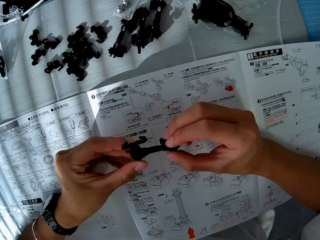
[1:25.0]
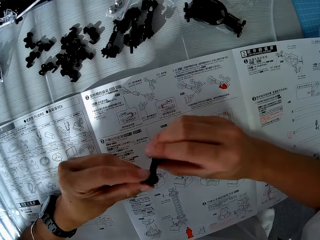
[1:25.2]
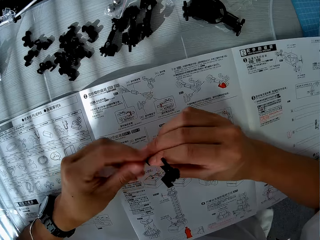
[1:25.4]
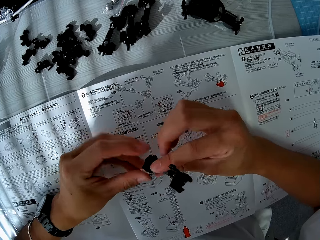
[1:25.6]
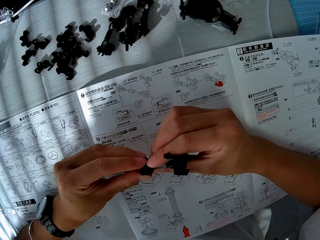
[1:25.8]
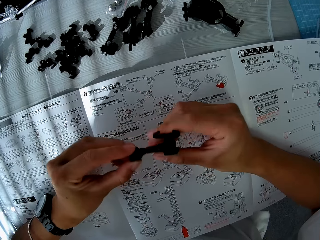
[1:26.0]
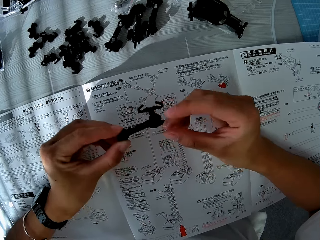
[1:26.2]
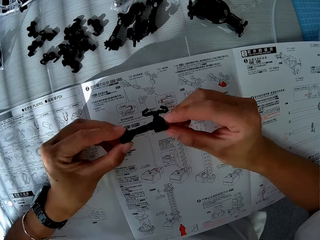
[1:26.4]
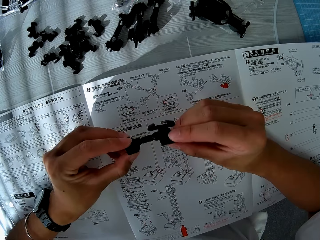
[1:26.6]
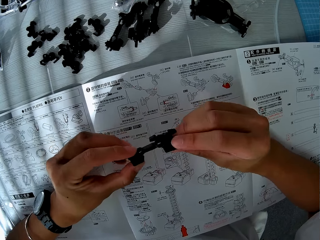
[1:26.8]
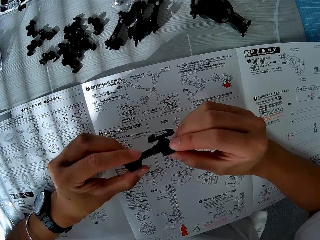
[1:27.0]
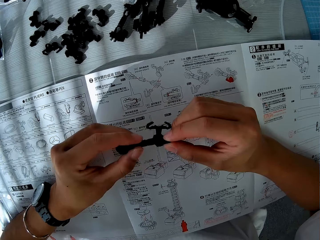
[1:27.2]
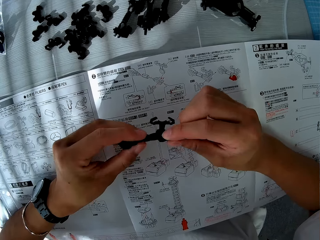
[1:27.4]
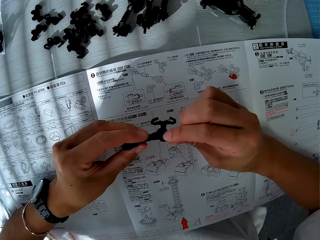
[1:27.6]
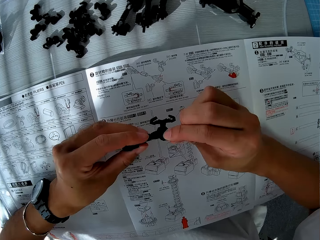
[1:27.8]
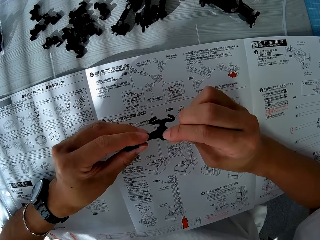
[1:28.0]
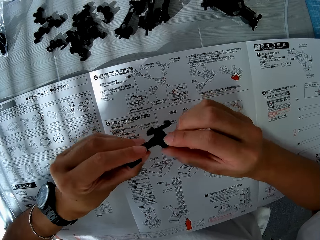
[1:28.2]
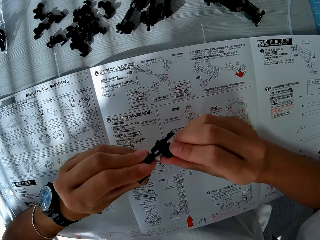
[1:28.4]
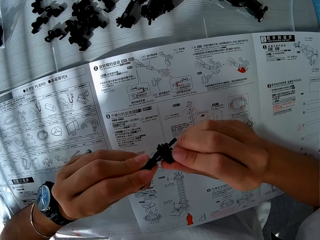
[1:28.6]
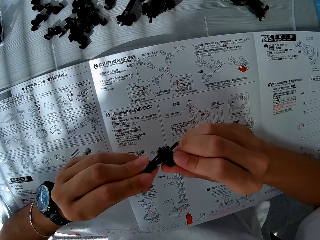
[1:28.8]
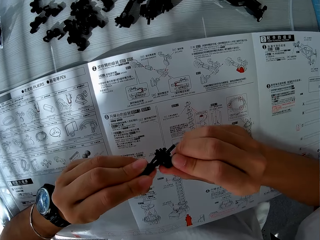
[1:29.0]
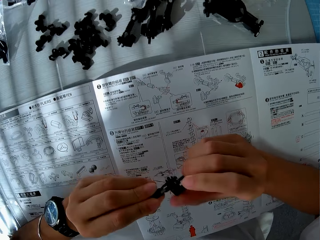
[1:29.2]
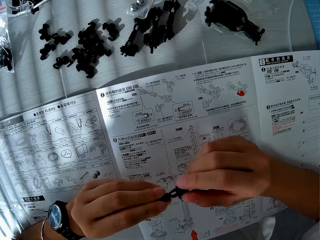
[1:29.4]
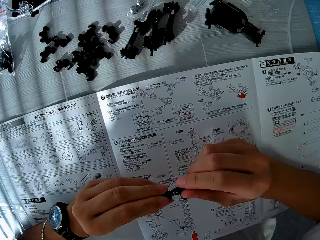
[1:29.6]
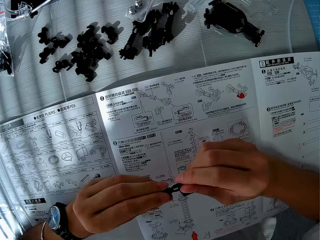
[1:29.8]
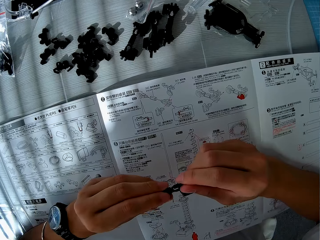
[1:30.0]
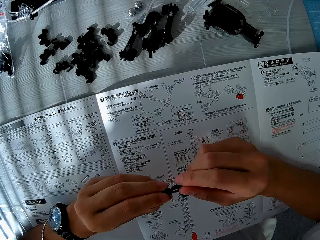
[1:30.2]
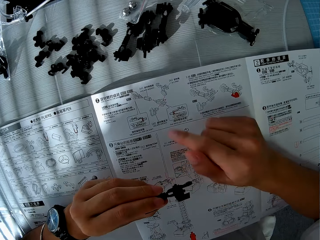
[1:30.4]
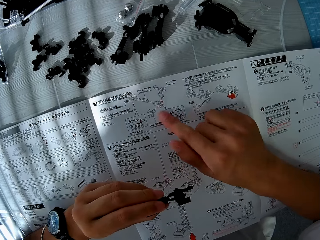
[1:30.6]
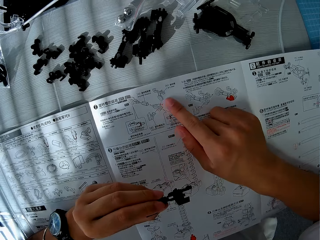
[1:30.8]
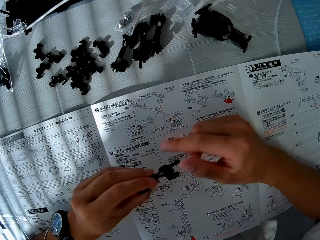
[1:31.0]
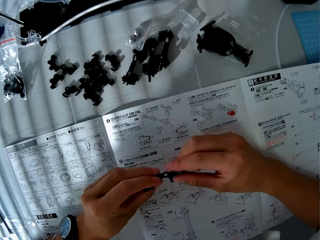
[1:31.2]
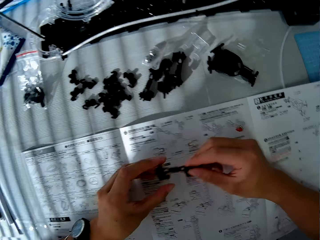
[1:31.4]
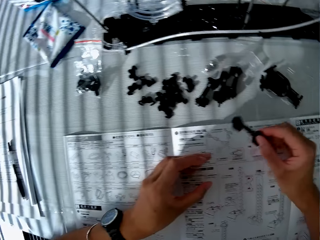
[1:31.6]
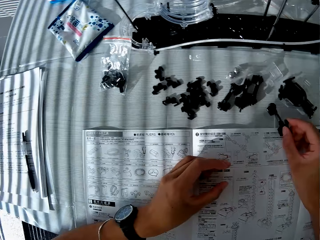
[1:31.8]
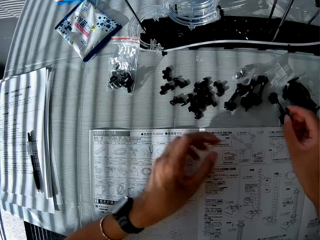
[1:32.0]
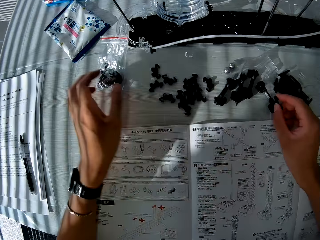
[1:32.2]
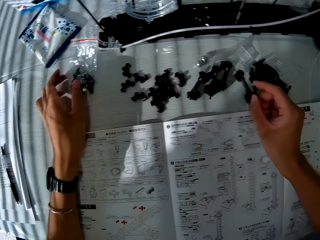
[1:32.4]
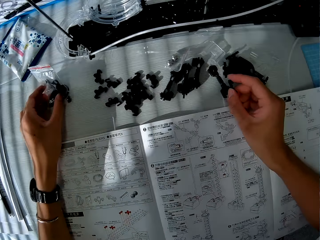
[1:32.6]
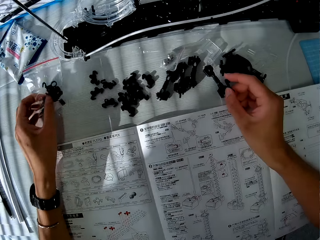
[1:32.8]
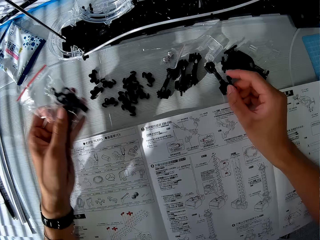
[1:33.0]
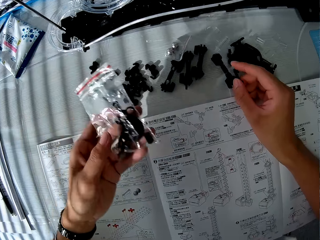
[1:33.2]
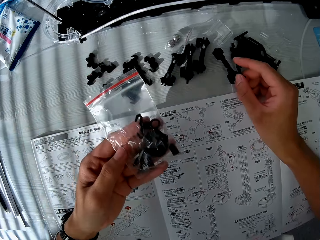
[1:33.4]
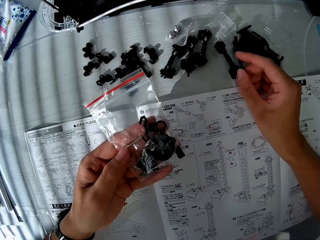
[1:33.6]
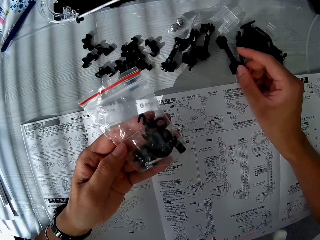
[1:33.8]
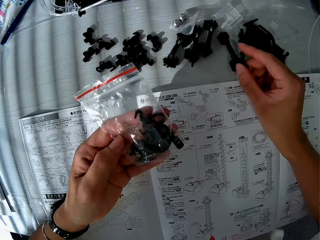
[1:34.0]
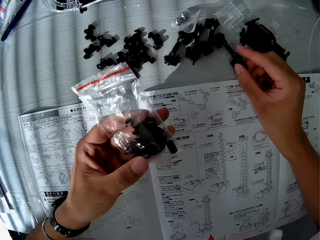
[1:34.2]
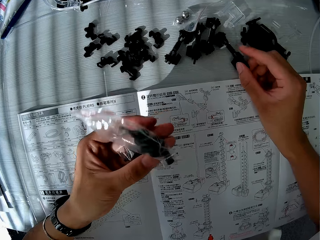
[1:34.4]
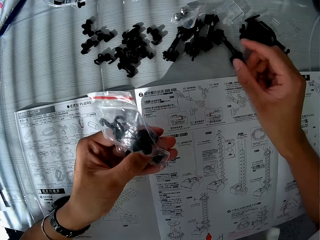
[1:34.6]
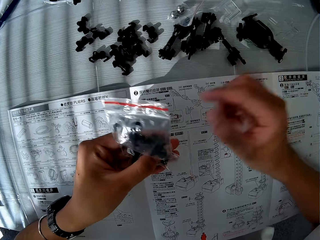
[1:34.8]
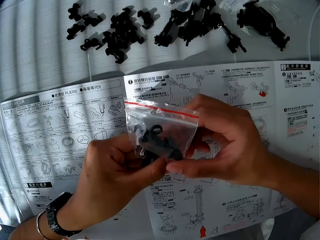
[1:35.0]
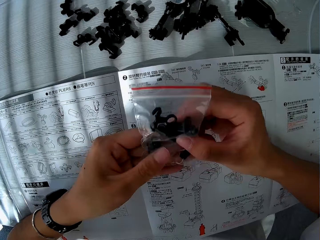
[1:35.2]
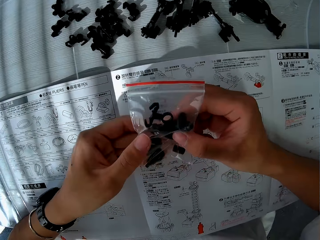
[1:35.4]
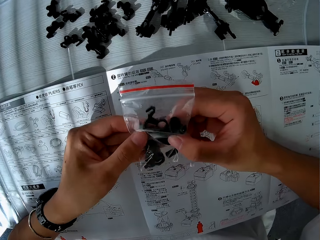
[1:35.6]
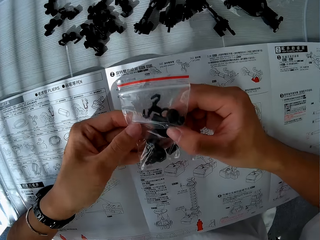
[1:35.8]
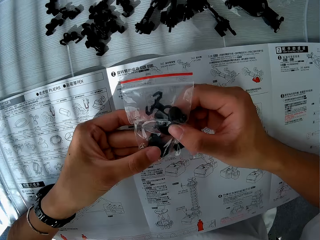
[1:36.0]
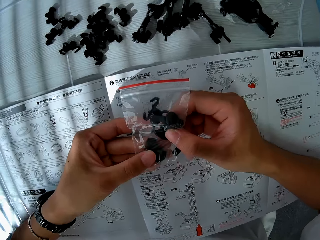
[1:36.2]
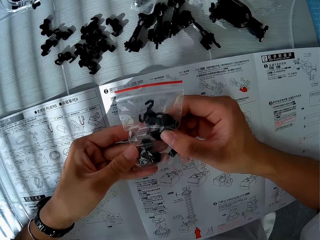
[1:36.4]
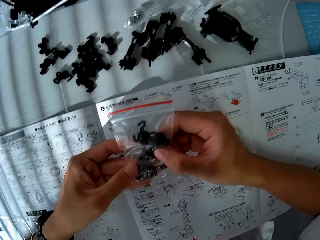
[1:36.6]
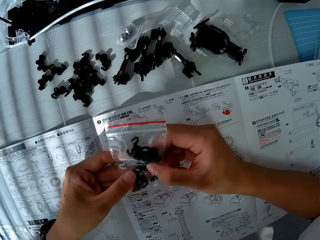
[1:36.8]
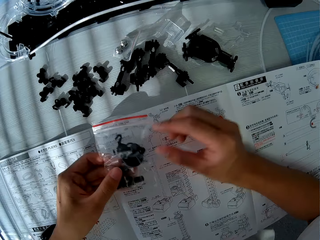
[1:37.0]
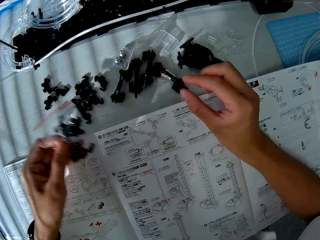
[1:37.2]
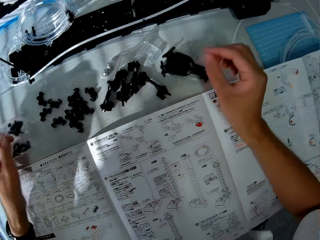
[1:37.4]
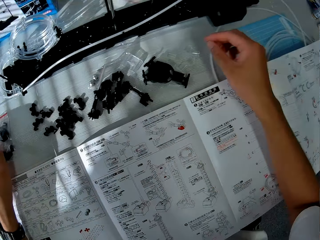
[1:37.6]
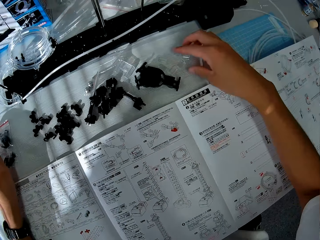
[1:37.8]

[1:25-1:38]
The camera wearer looks at the piece. They point at the booklet with a finger. They pick up a nylon from the table. They drop the piece on the table. They hold the nylon with both hands. They look at the nylon.

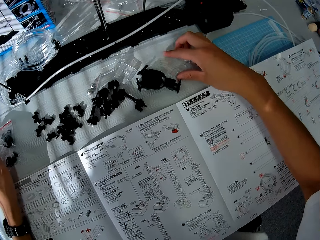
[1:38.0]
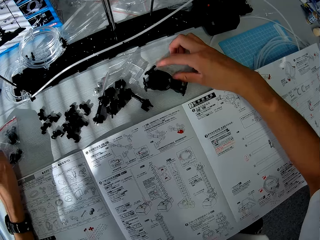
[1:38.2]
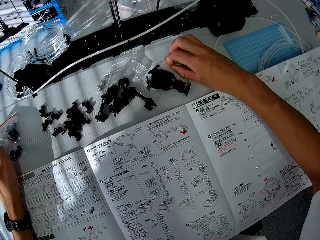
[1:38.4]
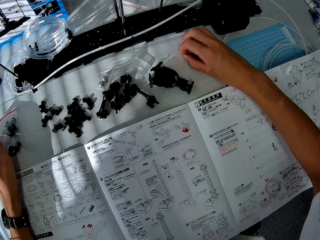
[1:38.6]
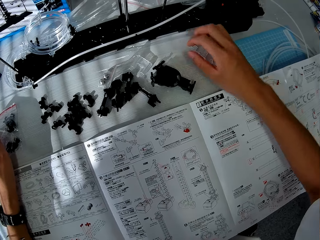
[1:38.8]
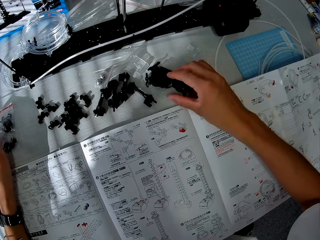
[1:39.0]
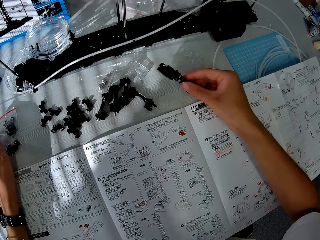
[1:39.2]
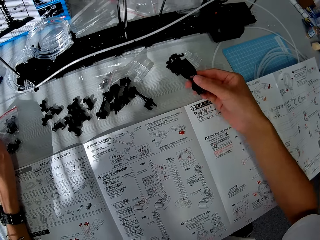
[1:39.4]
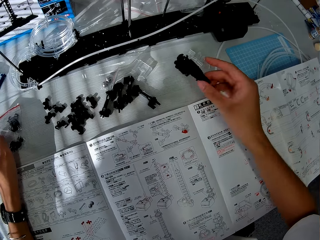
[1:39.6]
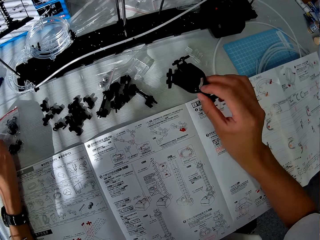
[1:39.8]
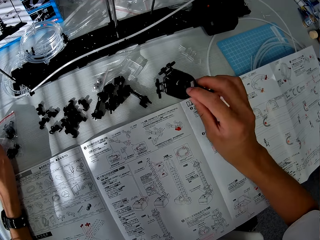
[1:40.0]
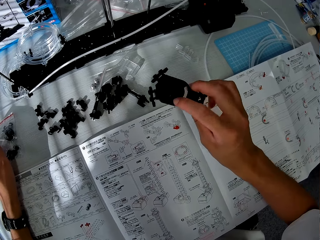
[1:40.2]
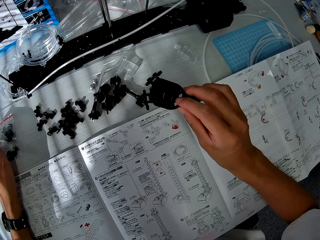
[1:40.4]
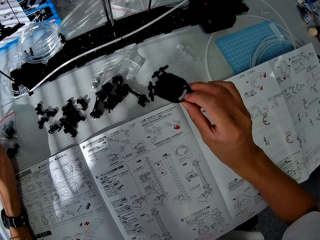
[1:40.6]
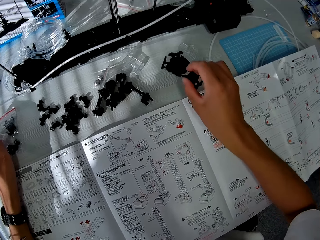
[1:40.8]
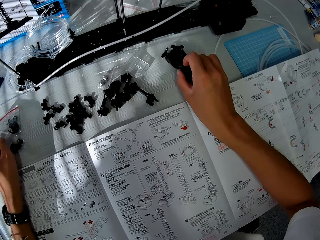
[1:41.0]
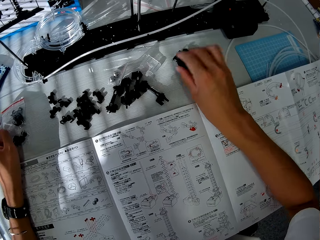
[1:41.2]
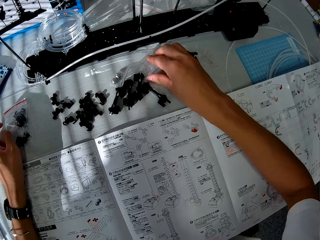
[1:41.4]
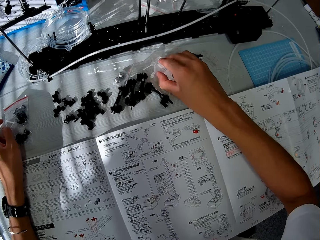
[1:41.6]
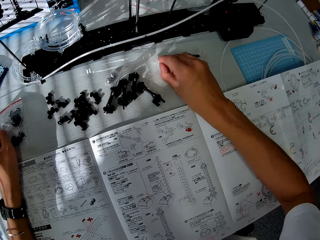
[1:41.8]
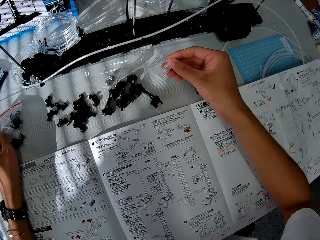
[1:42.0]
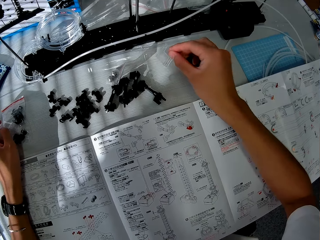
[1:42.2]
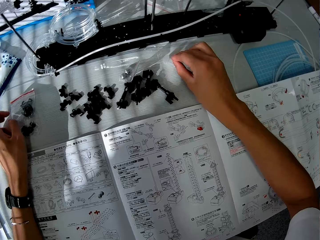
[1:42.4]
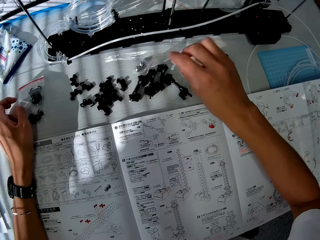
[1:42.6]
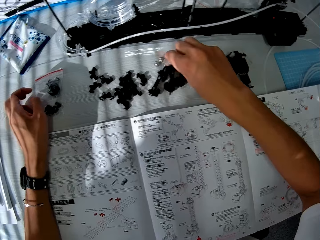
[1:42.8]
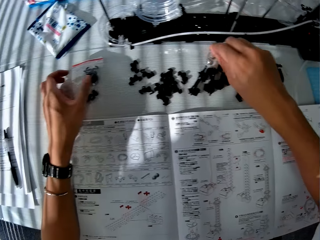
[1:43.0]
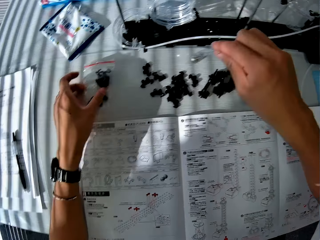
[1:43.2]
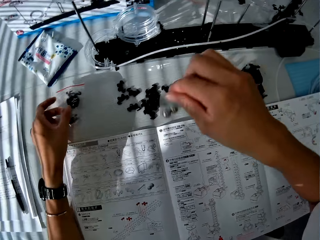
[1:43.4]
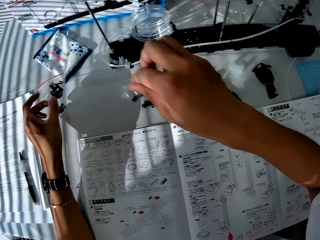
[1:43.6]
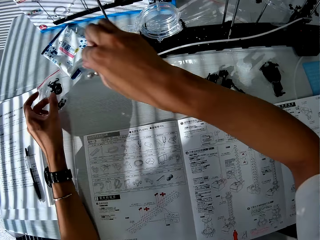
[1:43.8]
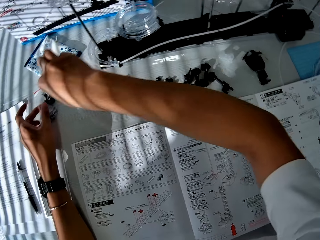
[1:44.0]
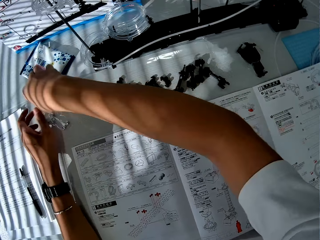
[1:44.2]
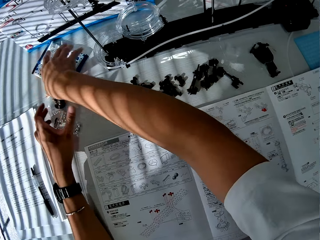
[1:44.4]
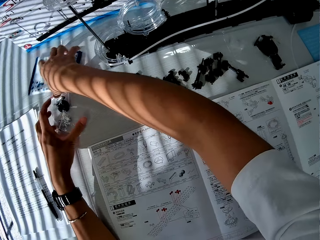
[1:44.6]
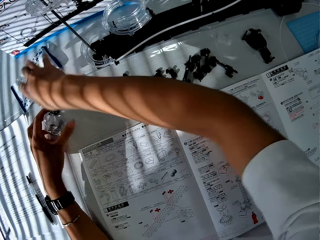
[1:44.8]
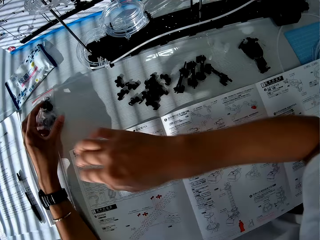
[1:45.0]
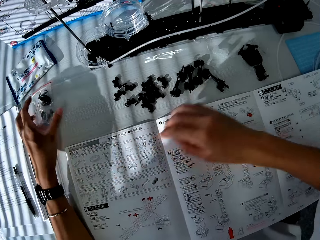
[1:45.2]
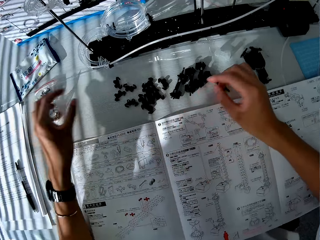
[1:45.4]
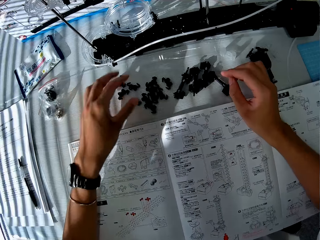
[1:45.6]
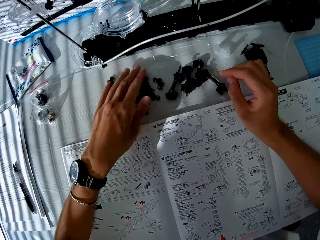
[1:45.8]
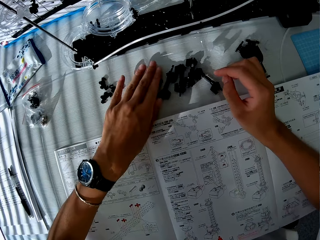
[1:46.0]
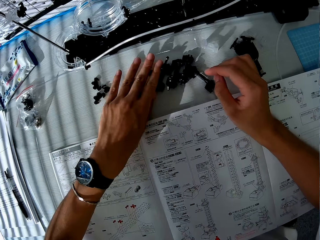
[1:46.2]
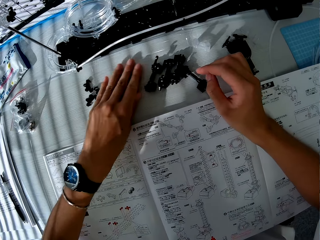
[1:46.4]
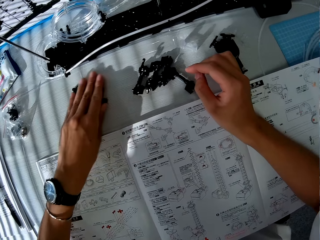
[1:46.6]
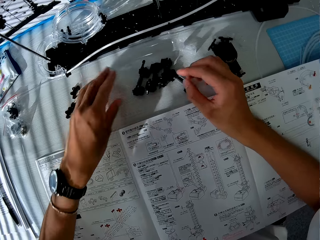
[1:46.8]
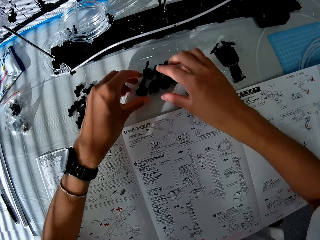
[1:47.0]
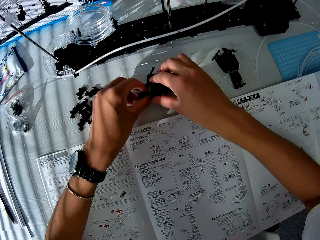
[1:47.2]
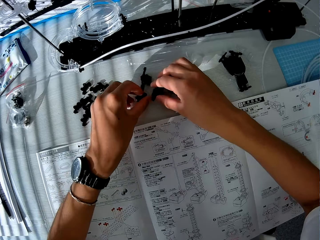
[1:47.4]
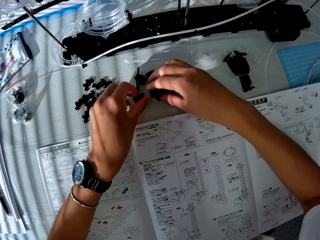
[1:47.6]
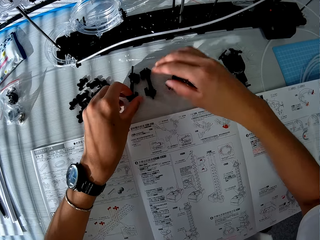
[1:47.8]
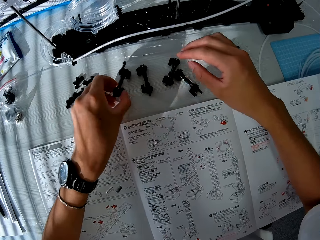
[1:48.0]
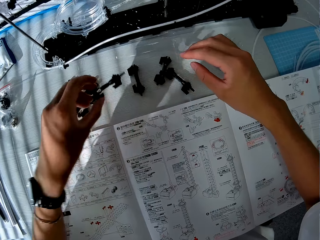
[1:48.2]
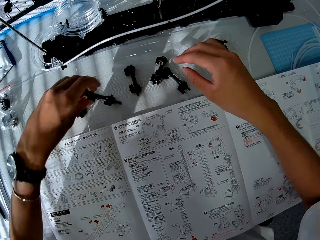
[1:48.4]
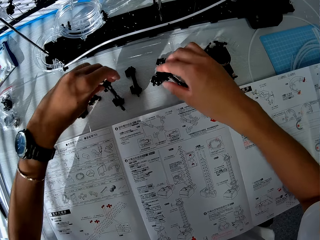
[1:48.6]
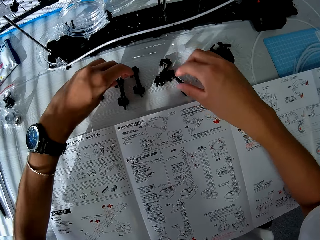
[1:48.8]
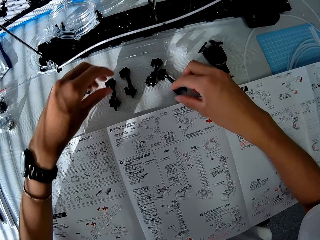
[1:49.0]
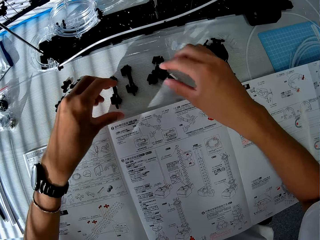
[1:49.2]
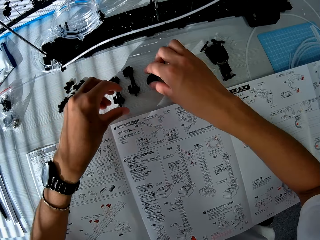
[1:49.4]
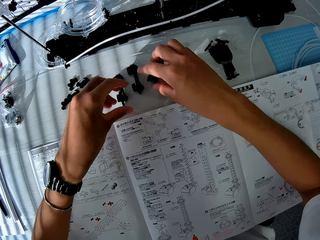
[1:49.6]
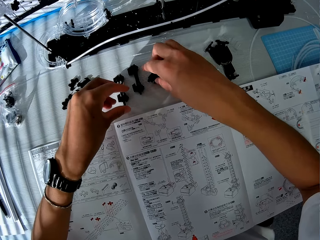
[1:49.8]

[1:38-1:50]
The camera wearer drops the nylon on the table. They move a piece on the table. They pick up a piece from the table. They look at the piece. They drop the piece on the table. They pick up a piece from the table. They drop the piece on the table. They pick up a piece from the table. They drop the piece on the table. They move the pieces on the table. They arrange the pieces on the table.
